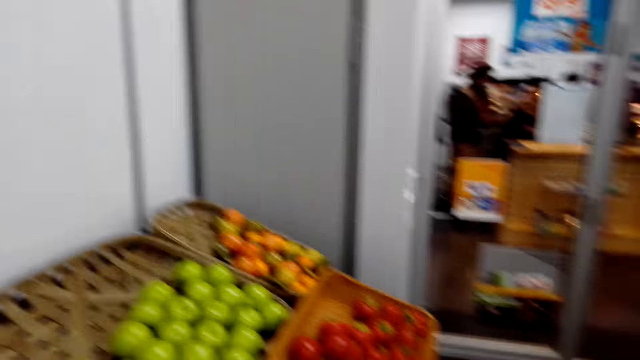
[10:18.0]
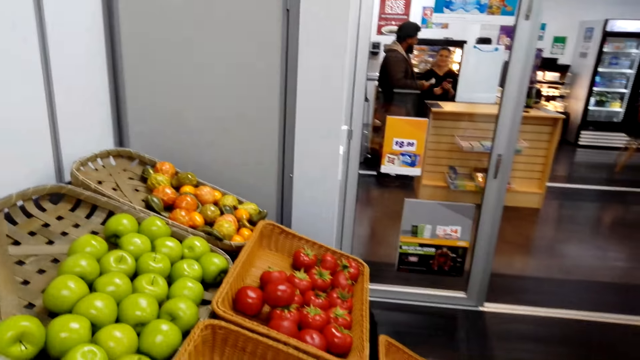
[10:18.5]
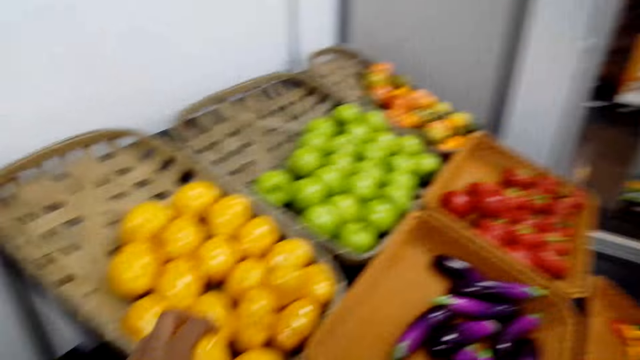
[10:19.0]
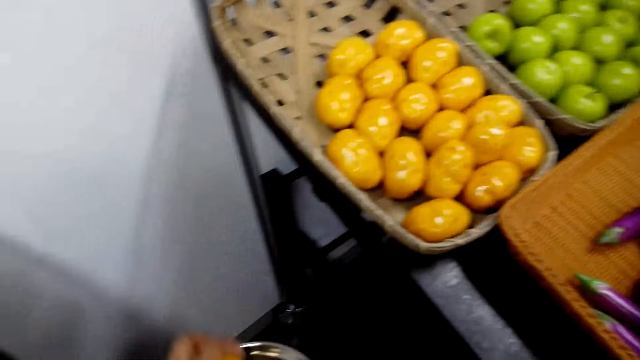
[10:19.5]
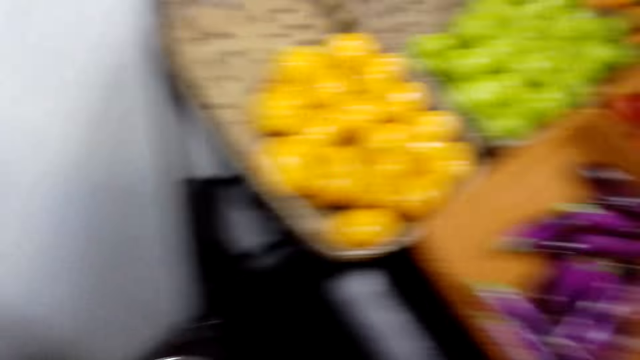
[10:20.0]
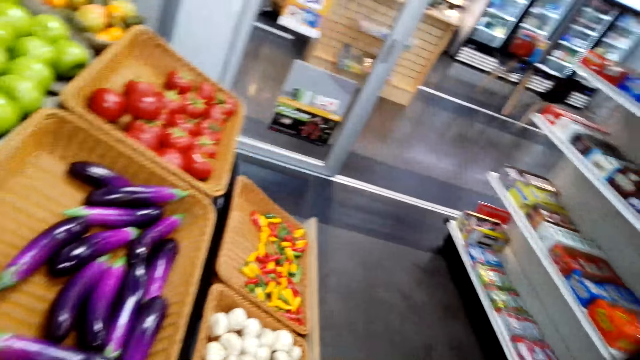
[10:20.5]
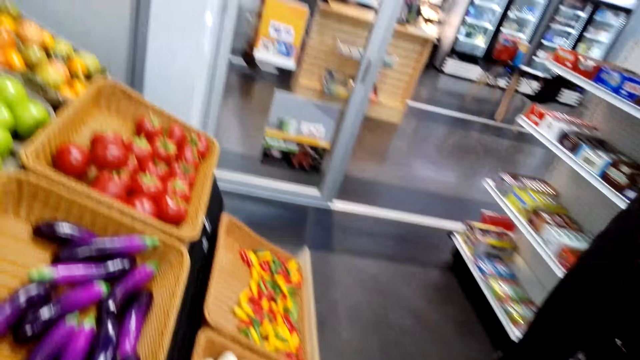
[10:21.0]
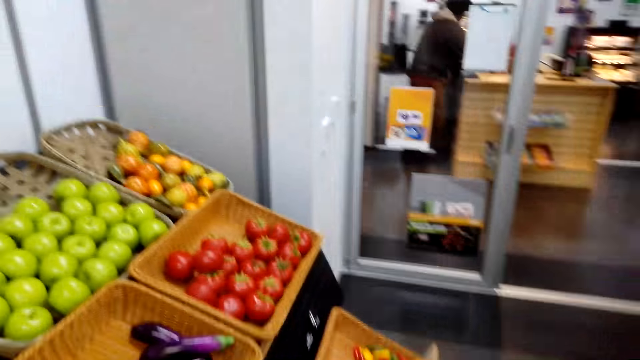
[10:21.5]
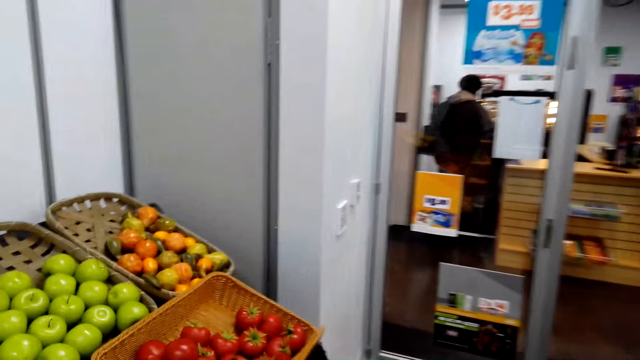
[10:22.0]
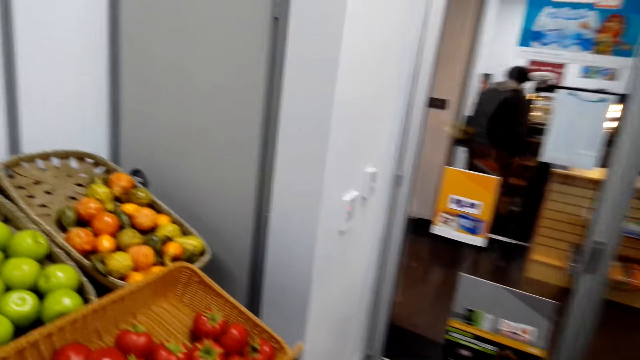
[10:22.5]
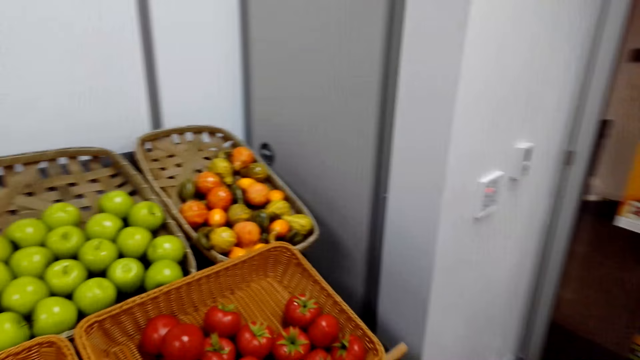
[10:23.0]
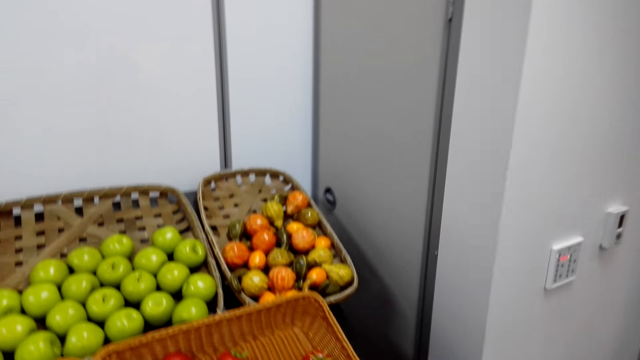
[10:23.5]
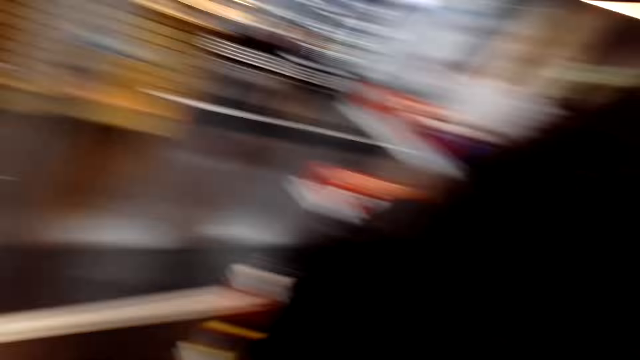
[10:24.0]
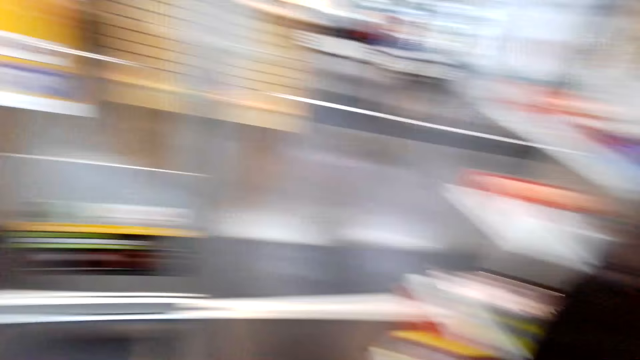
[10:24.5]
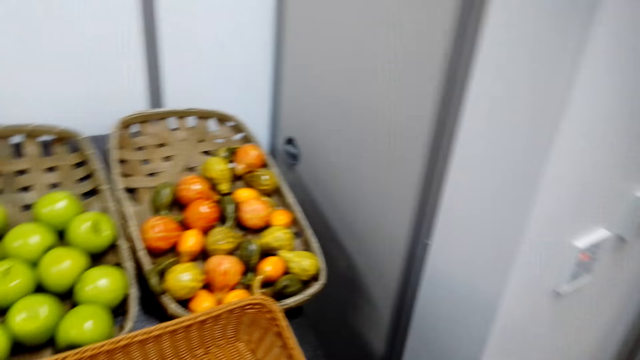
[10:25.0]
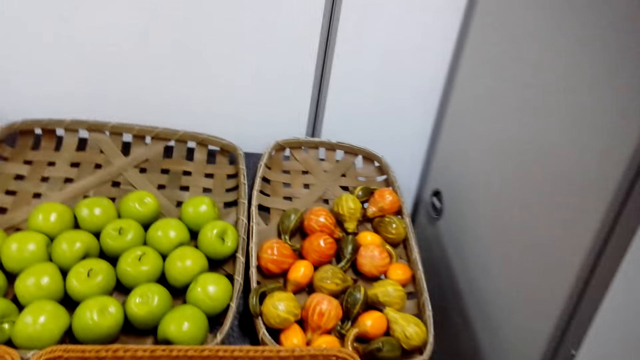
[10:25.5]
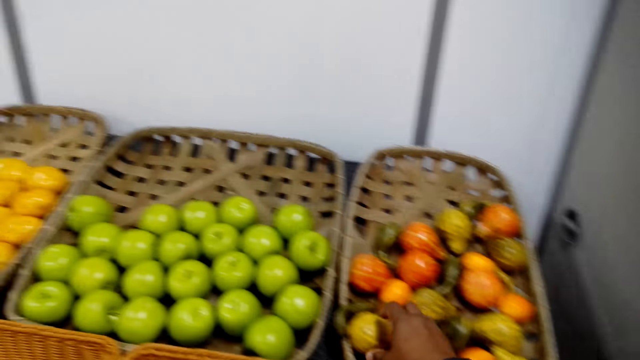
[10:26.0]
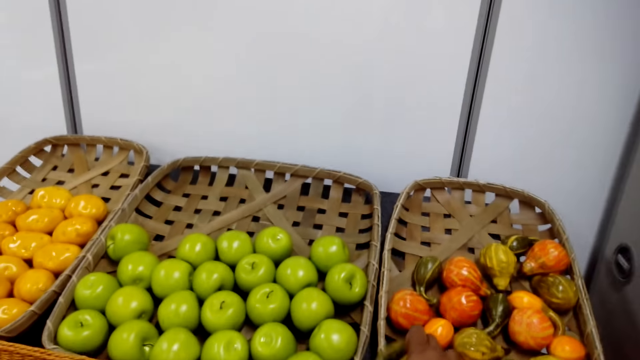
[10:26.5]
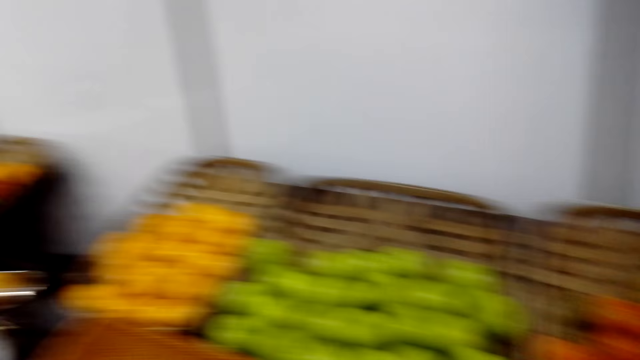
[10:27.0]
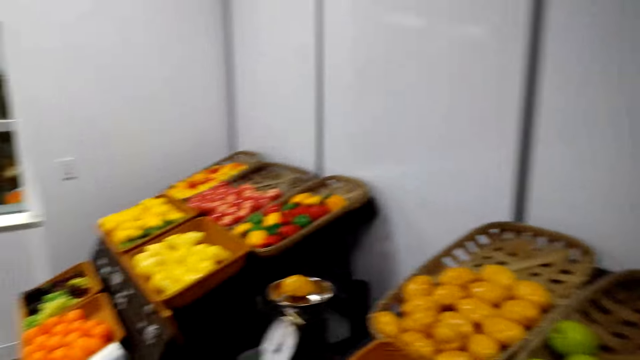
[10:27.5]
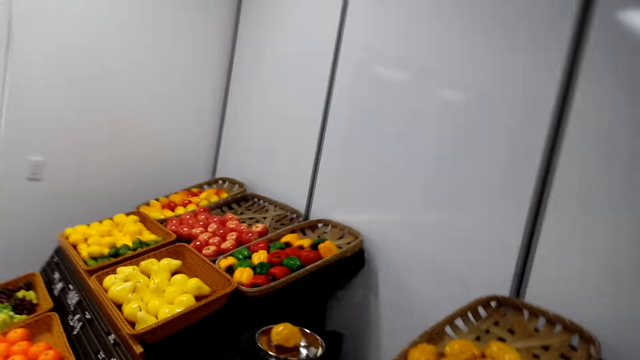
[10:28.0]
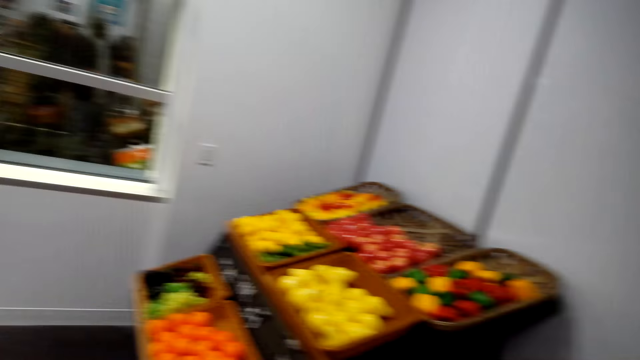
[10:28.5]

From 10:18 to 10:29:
The camera wearer picks vegetables from the shelf. They weigh the vegetable on the scale balance.

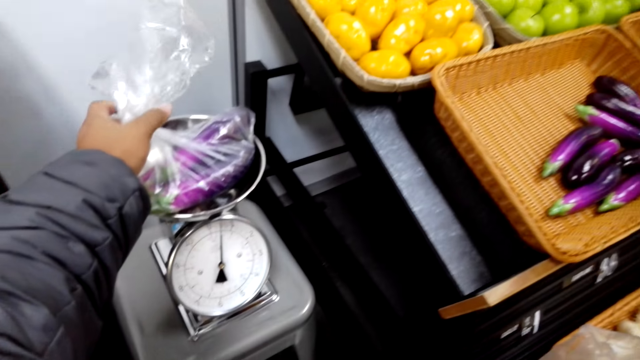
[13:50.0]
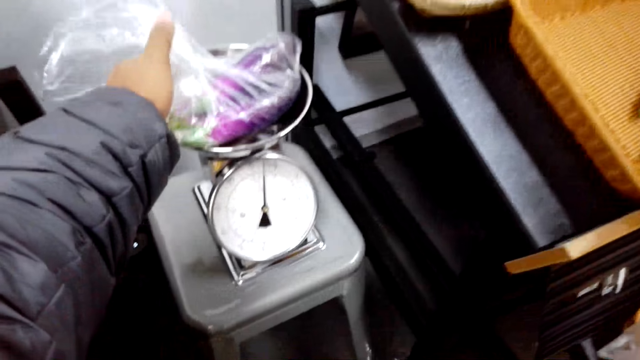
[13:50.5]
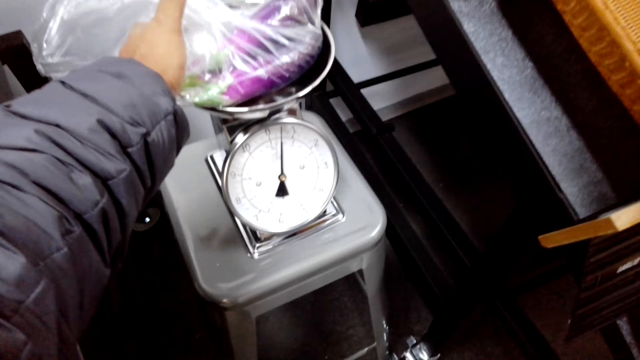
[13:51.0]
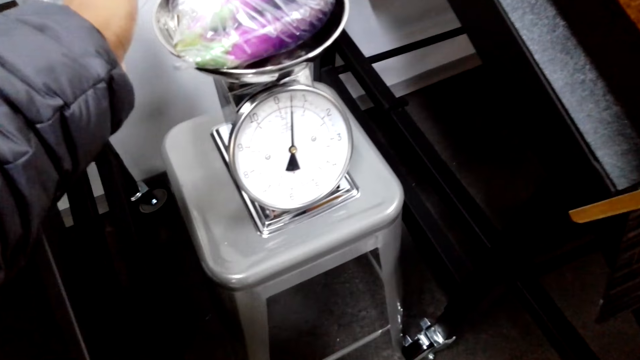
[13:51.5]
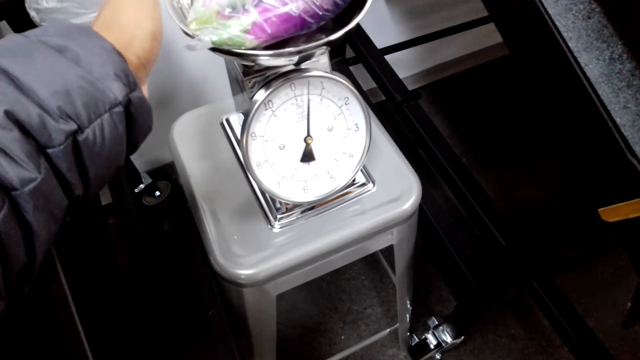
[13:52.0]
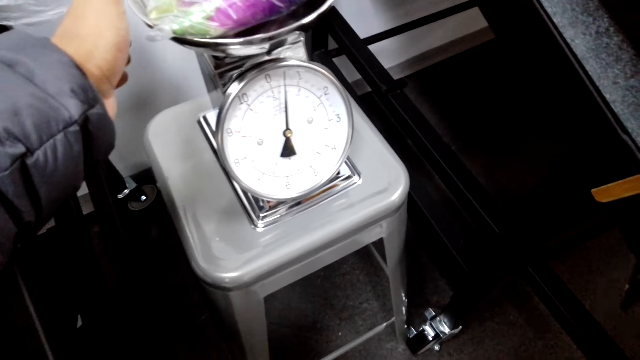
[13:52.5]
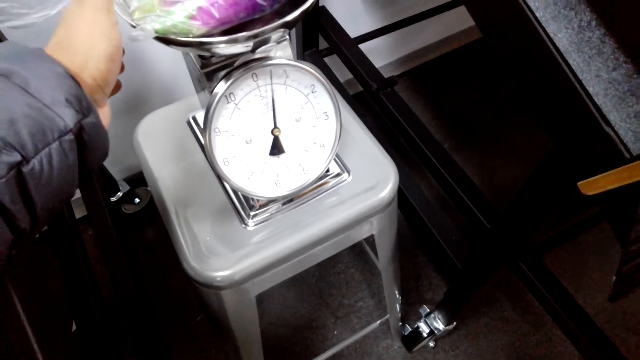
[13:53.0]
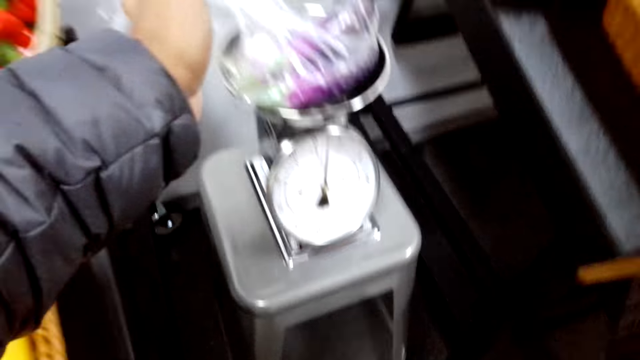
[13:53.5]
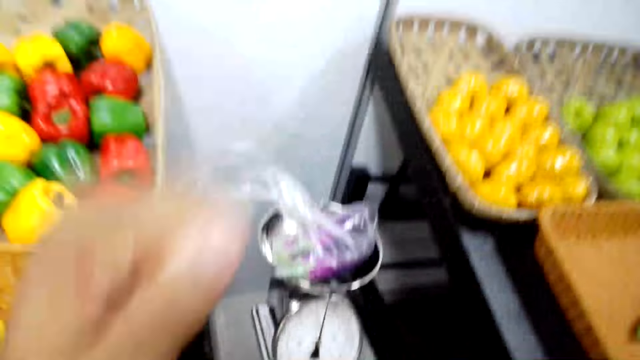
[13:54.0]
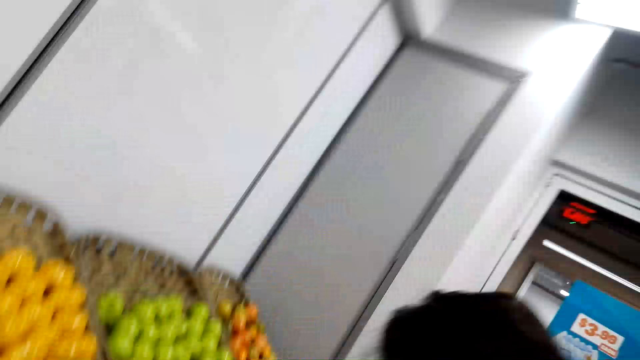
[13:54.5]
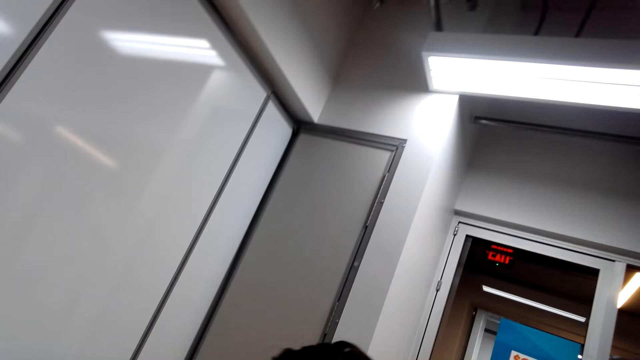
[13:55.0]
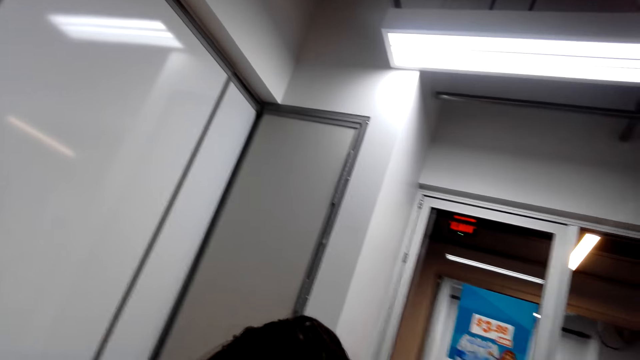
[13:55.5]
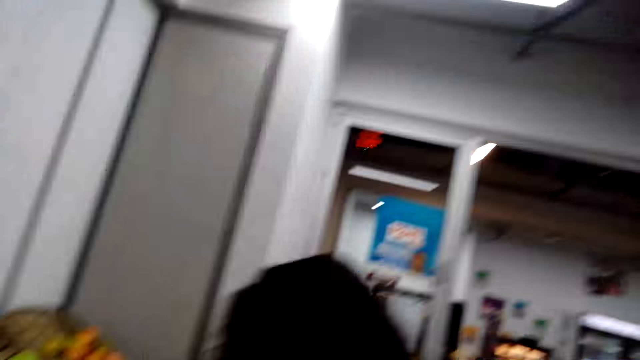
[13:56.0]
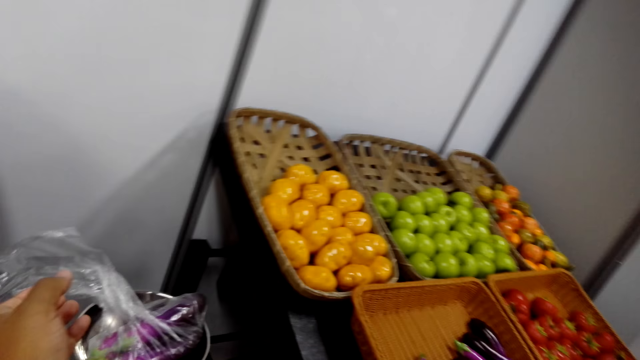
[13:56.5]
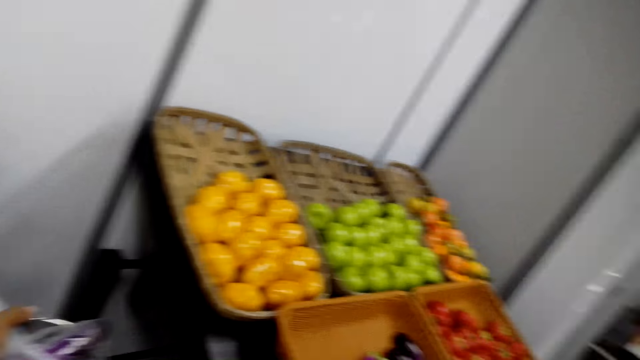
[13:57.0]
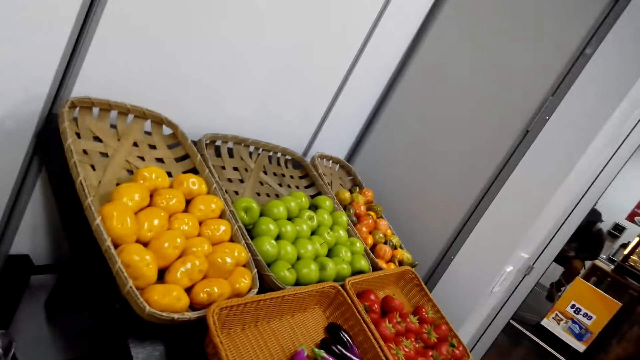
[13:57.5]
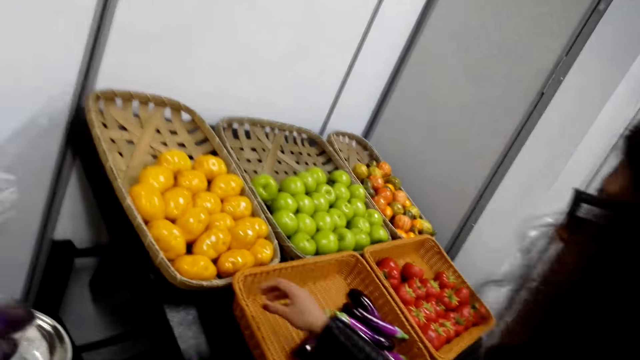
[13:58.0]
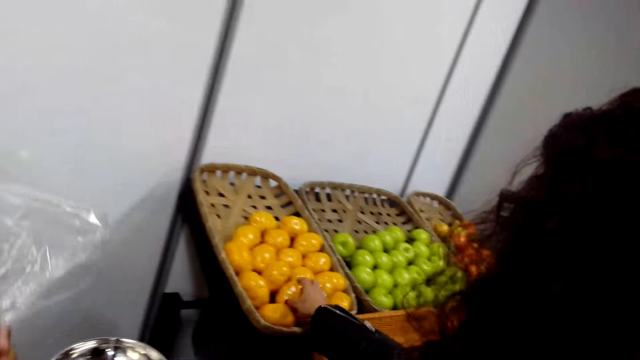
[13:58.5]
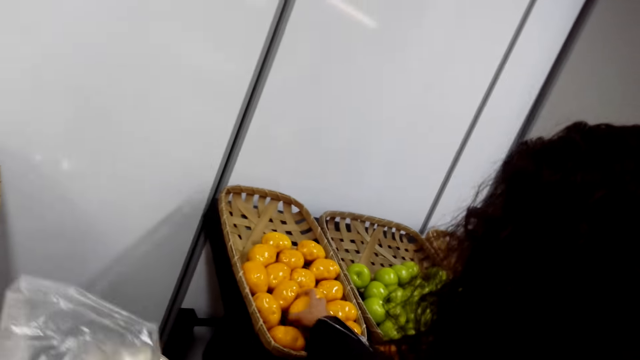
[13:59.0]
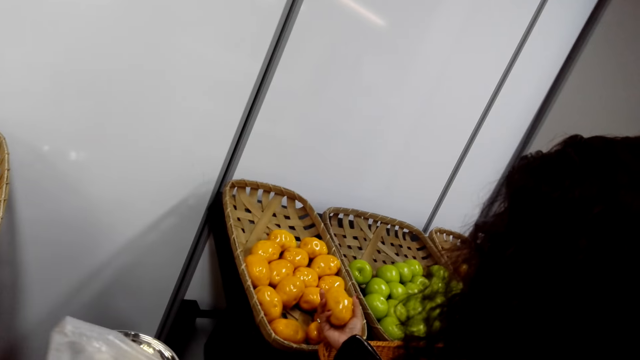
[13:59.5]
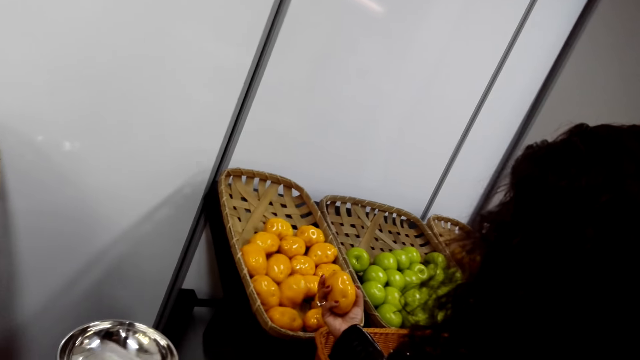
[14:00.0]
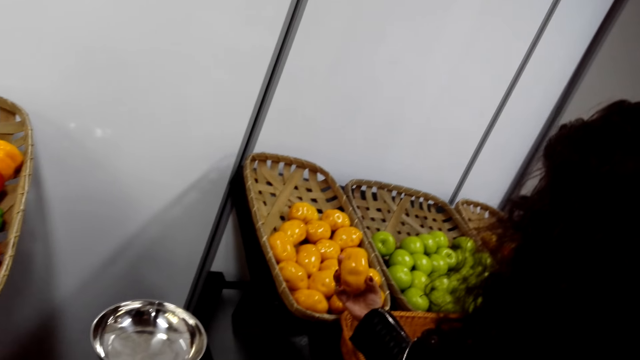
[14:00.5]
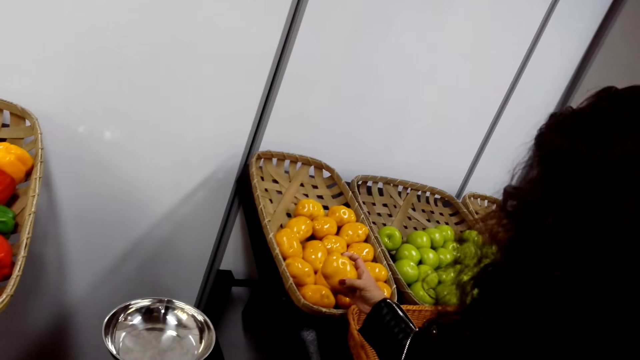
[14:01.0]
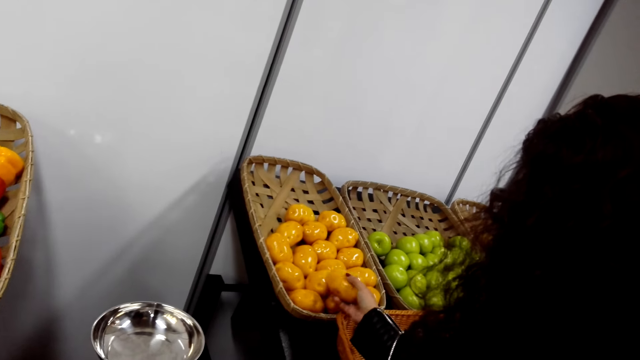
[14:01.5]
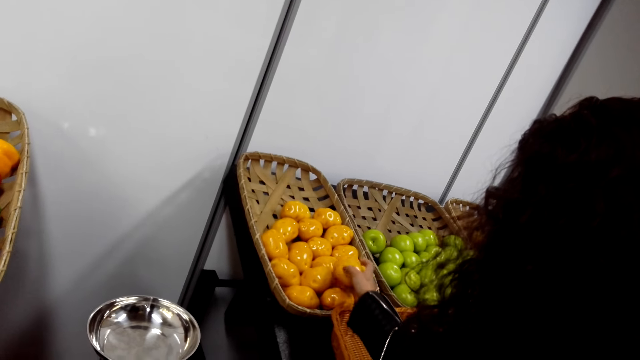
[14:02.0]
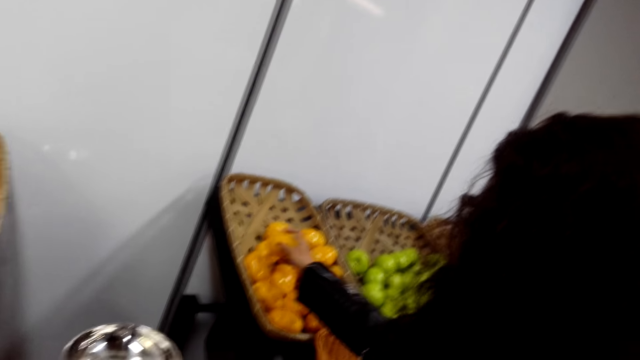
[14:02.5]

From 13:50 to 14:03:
The camera wearer weighs the vegetable on the scale balance. A person picks the vegetable on the reef basket. The camera wearer picks fruits.
